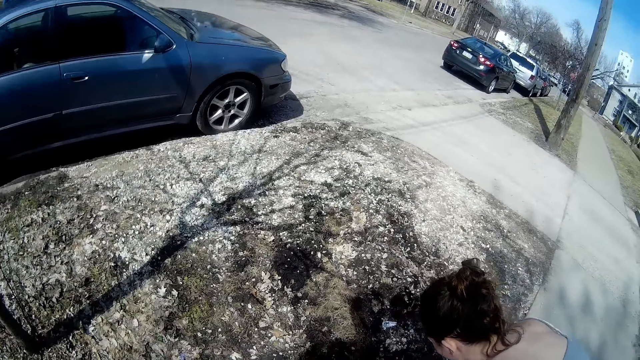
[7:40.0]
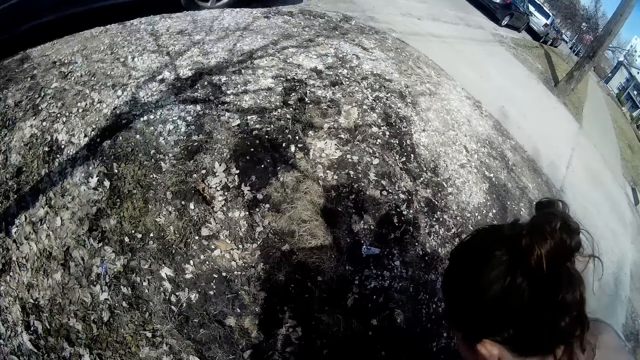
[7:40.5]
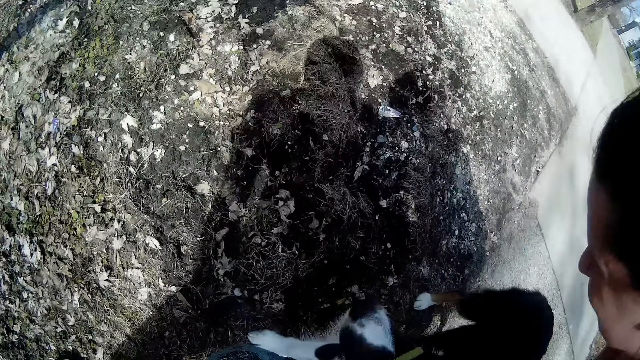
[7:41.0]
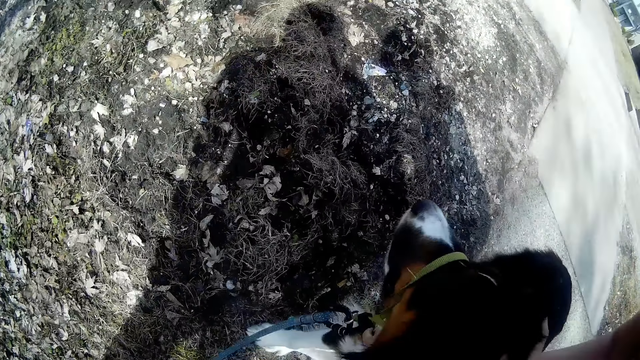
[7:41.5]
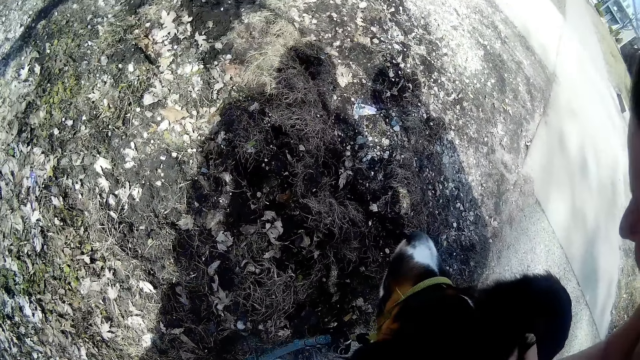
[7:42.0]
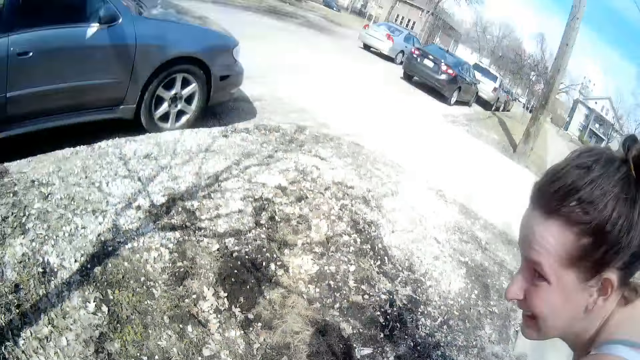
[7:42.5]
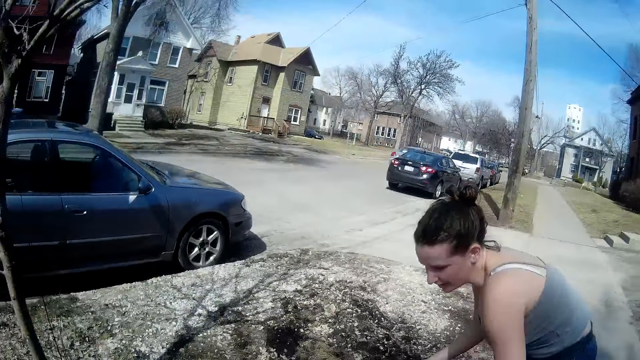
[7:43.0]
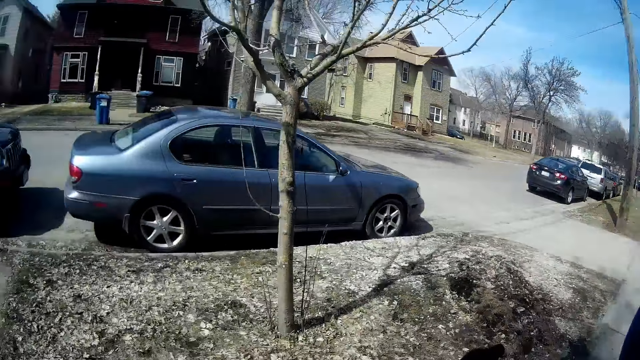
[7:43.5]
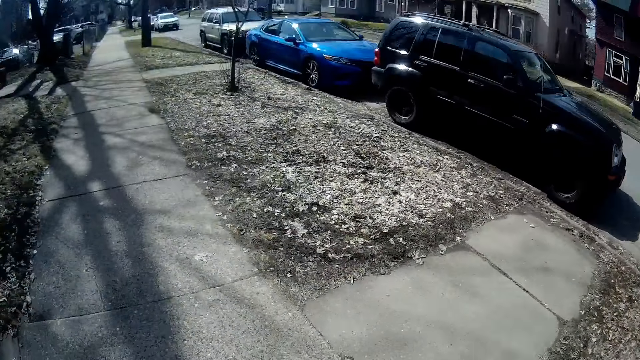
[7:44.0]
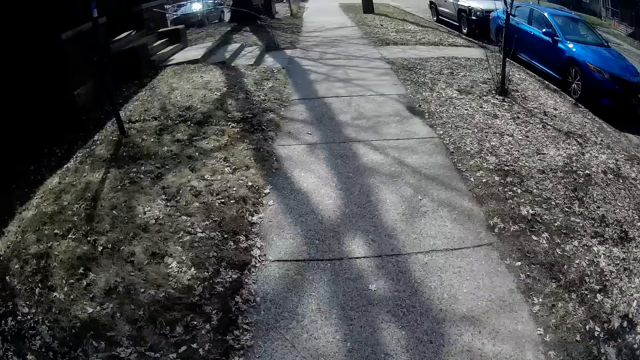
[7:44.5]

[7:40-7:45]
A man plays with the dog. The camera wearer touches the dog.

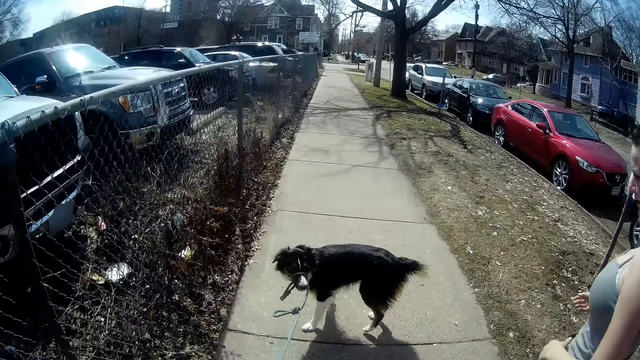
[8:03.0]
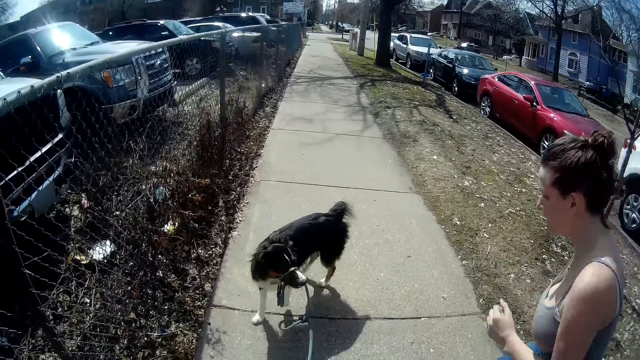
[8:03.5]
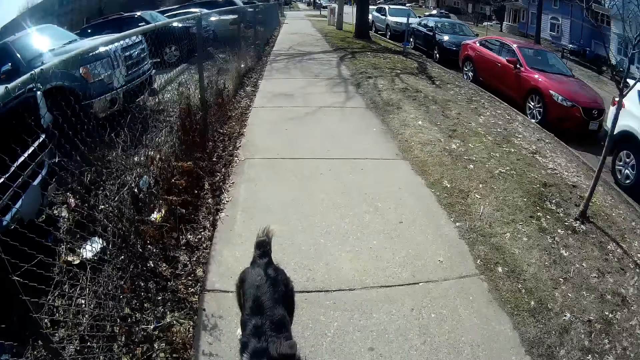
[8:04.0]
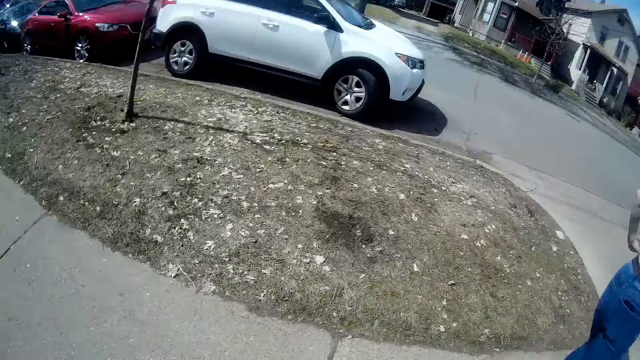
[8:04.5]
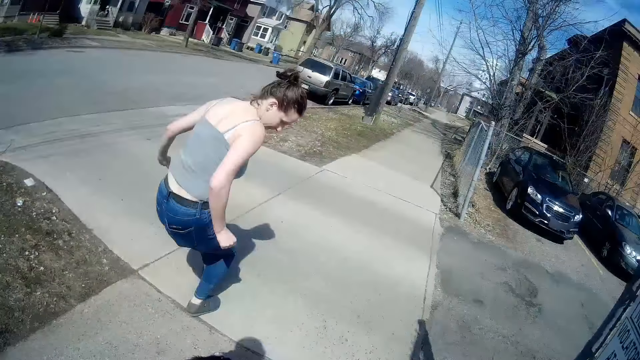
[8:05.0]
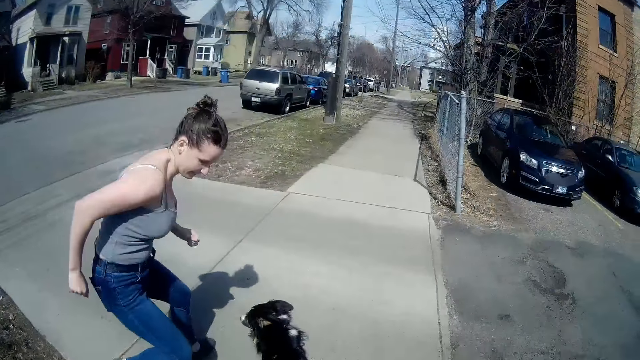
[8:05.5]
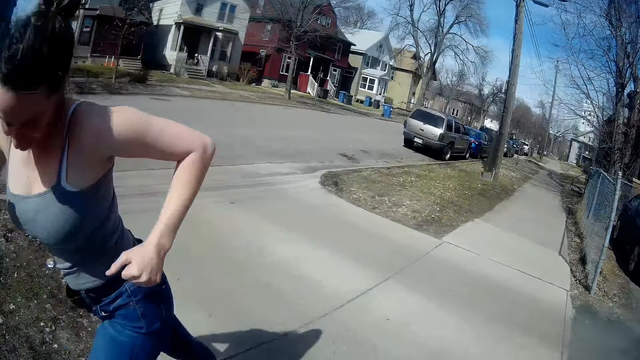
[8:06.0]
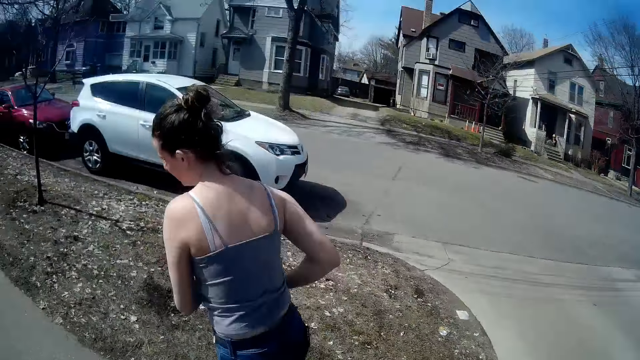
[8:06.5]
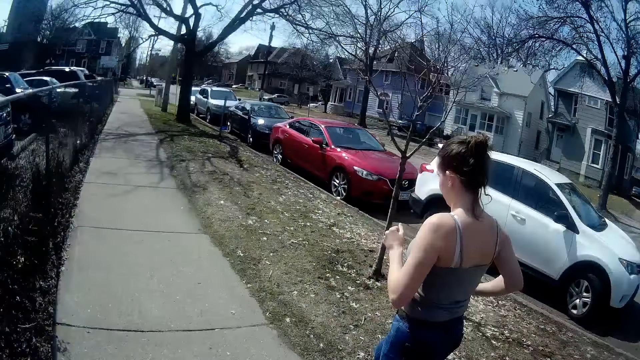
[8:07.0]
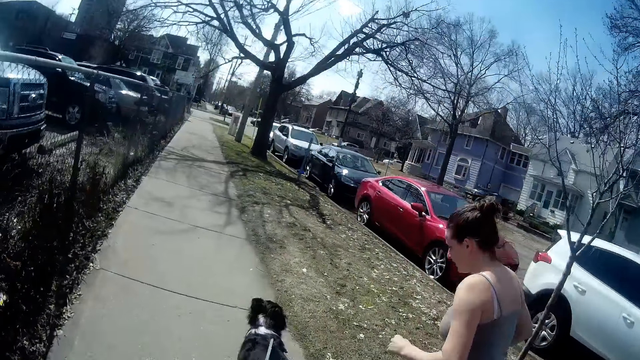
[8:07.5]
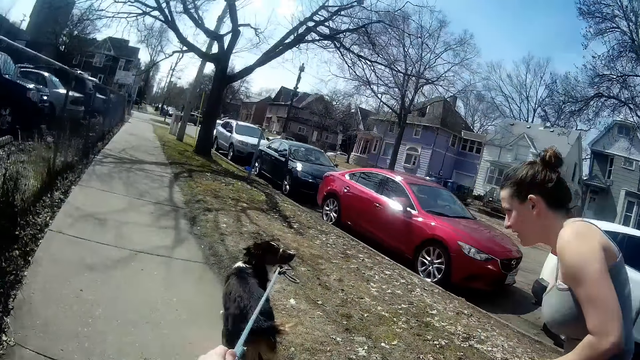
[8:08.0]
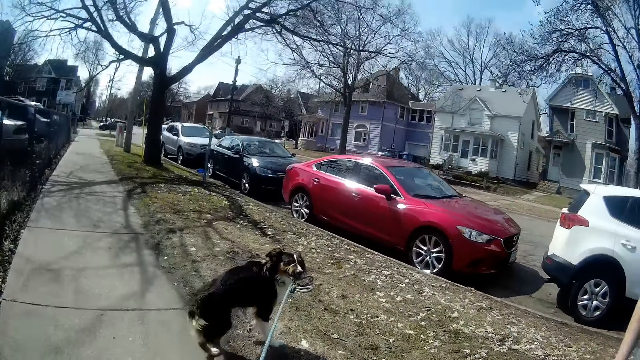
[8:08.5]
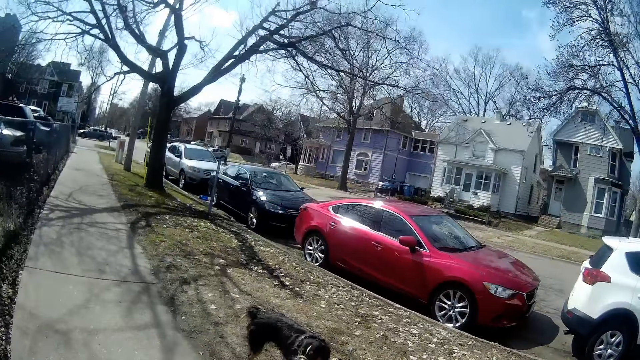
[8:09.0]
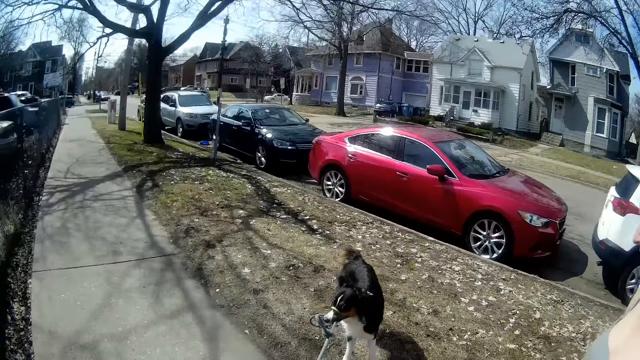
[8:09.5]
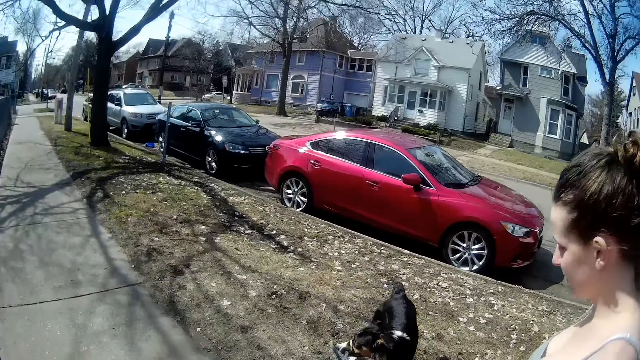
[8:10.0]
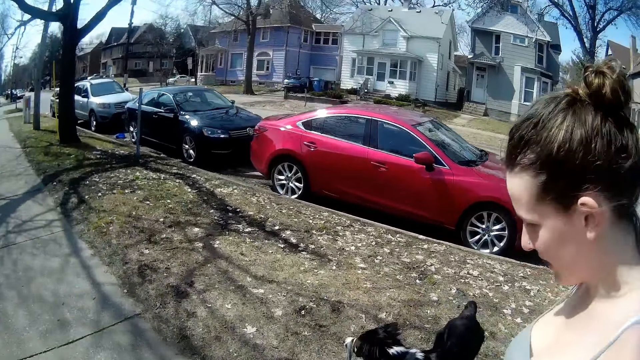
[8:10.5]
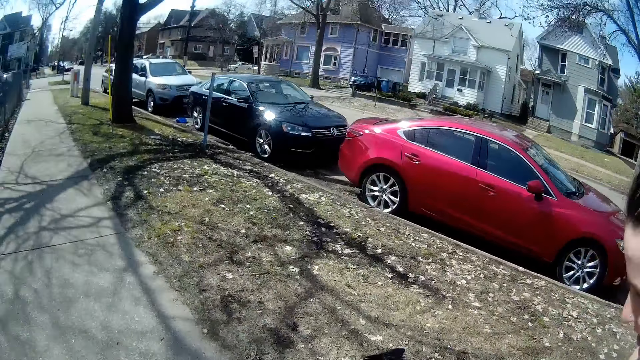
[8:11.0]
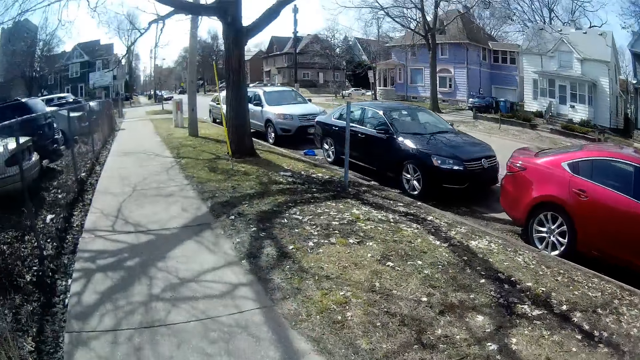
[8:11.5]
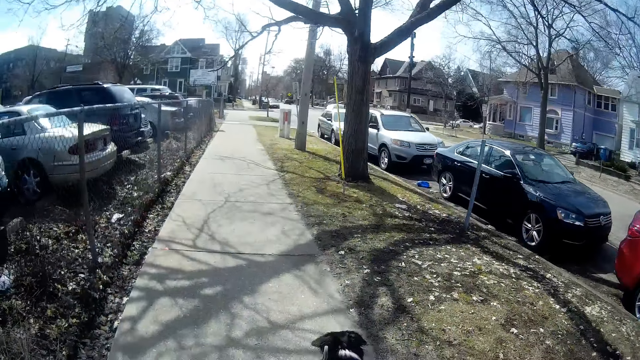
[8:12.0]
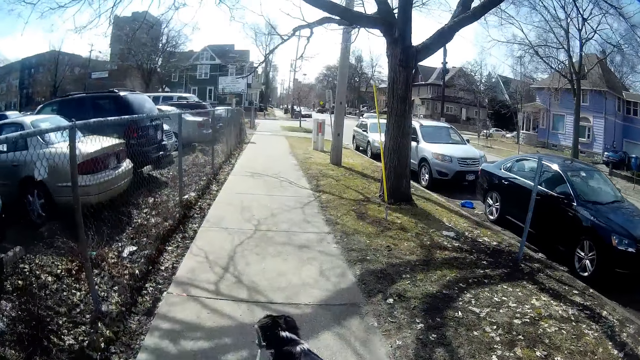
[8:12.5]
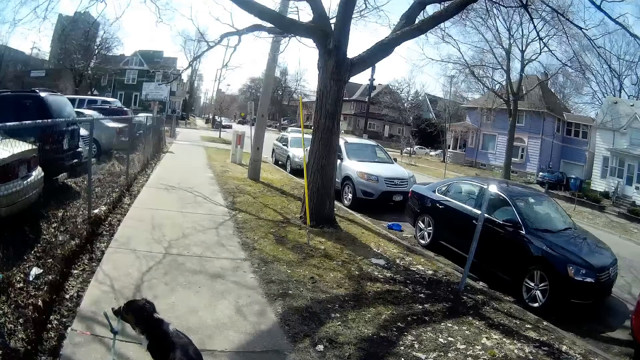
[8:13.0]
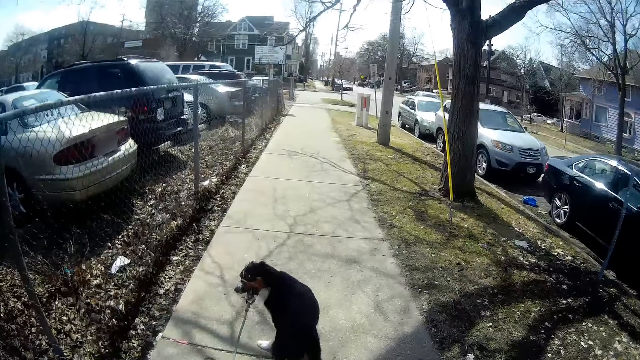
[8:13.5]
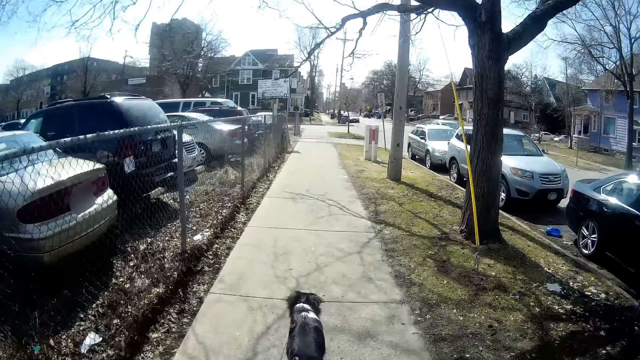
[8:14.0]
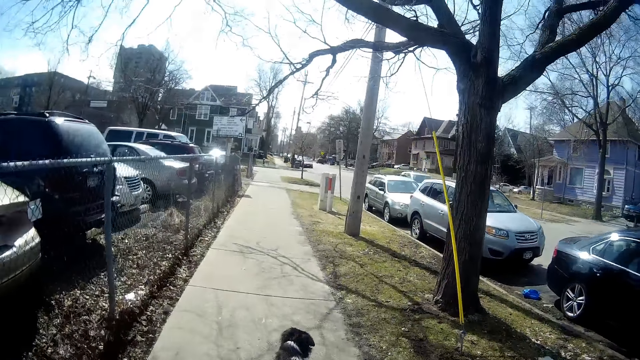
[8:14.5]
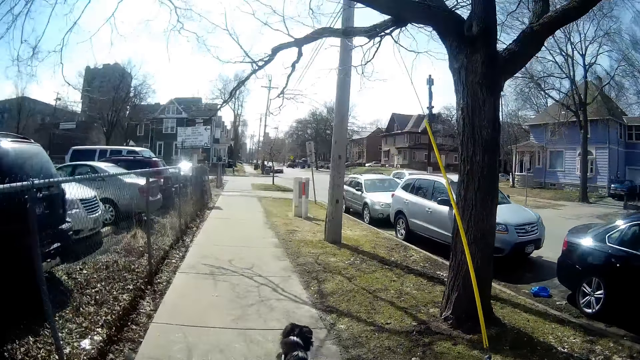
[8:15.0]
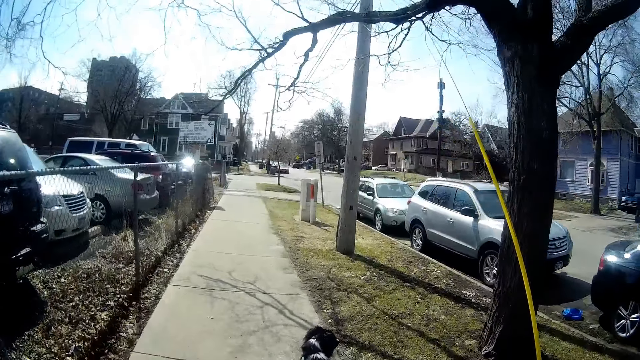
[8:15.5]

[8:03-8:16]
A man plays with the dog. The camera wearer runs. They walk.

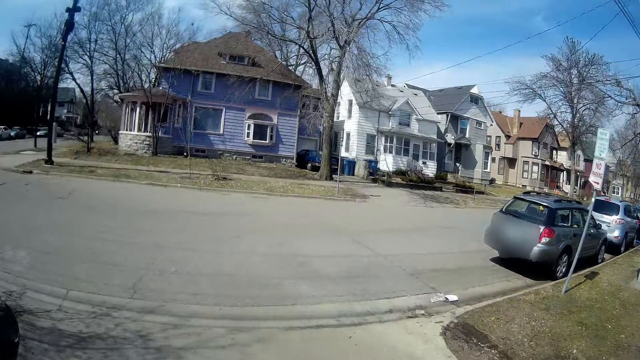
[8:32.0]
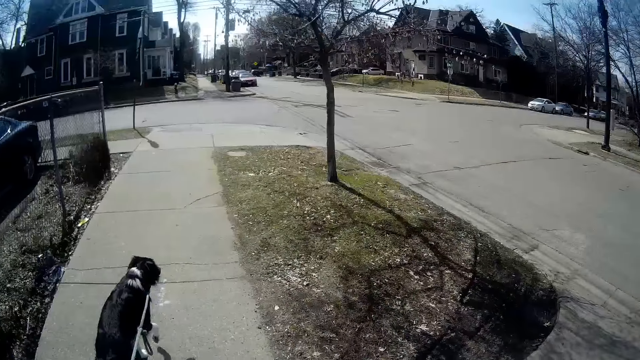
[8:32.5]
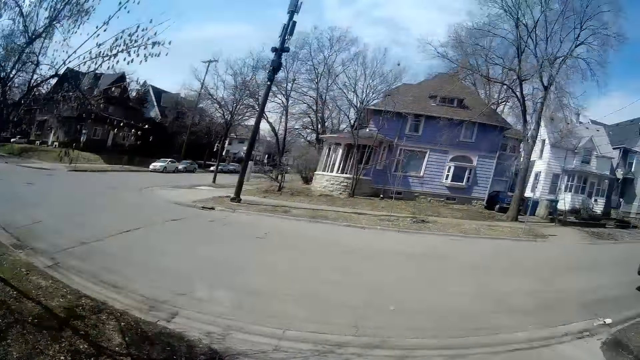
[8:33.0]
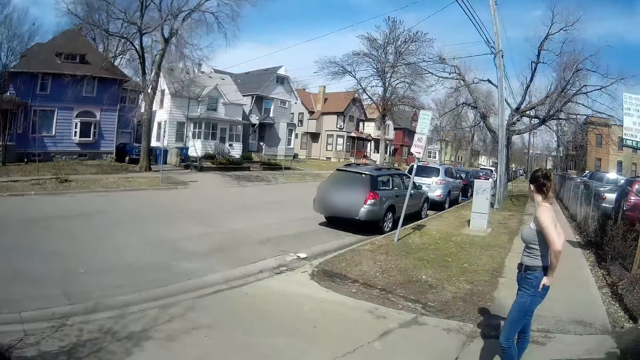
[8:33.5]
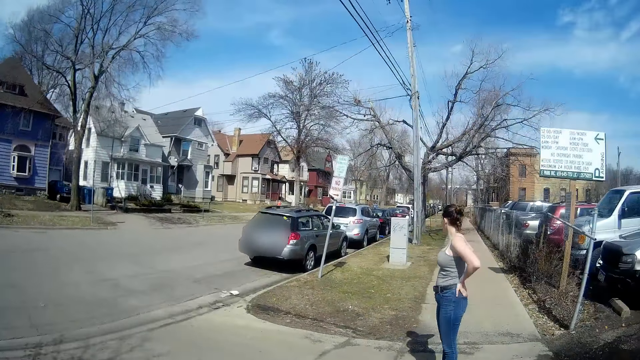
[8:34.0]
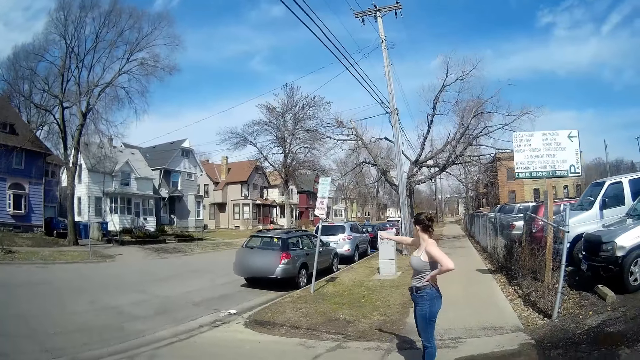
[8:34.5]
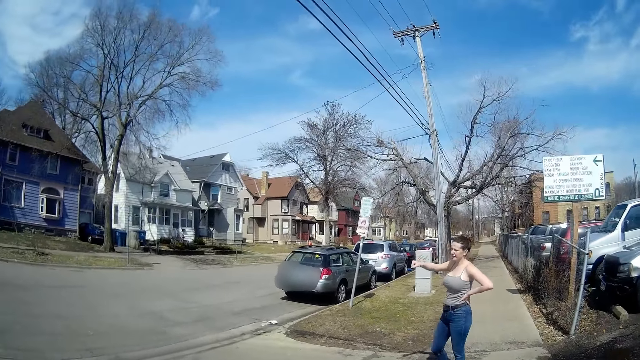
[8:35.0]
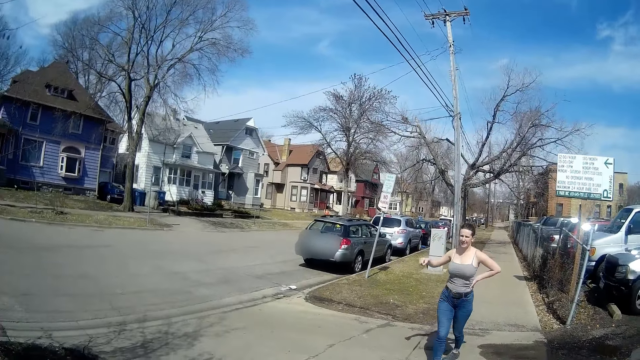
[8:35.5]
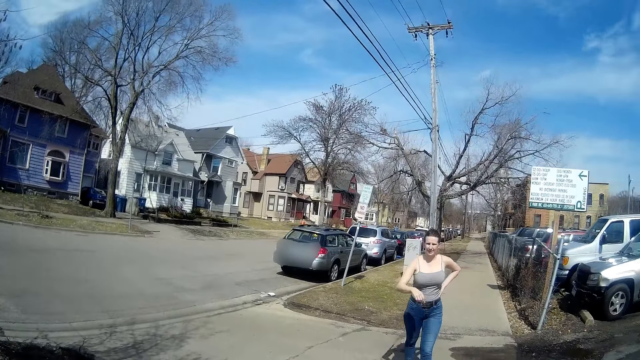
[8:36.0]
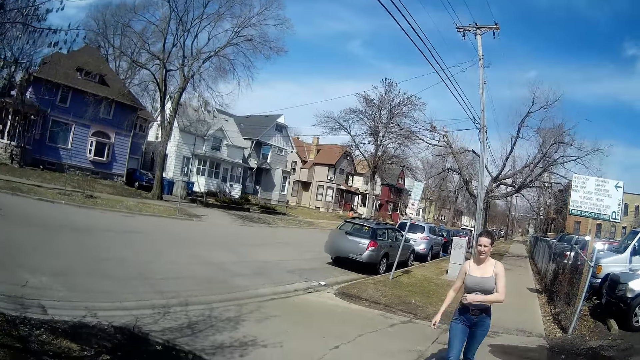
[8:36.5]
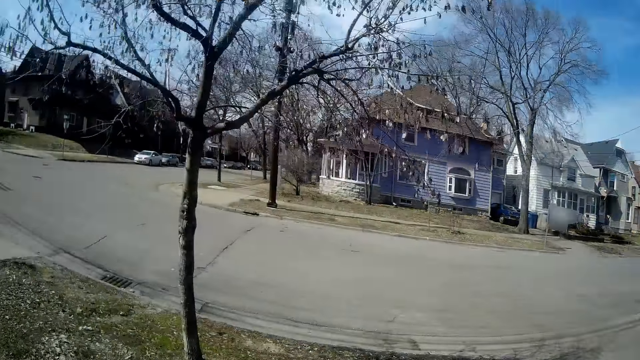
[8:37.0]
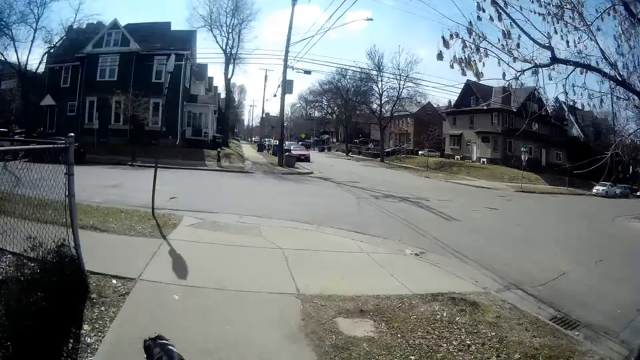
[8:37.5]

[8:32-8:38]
The camera wearer looks around.
